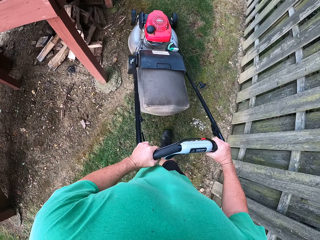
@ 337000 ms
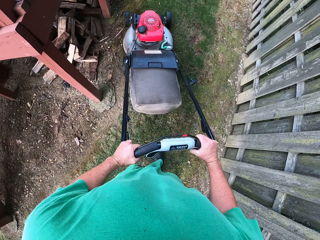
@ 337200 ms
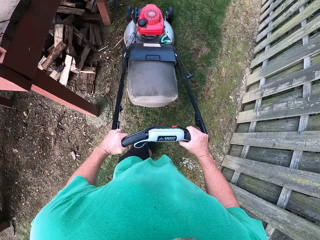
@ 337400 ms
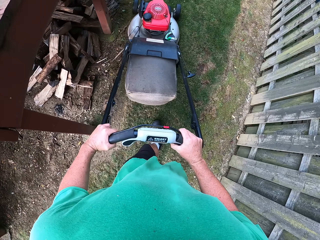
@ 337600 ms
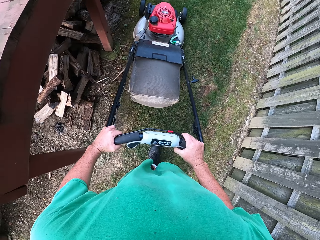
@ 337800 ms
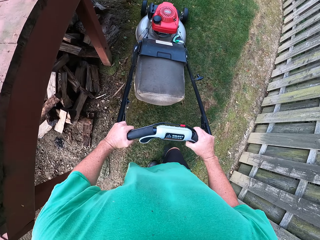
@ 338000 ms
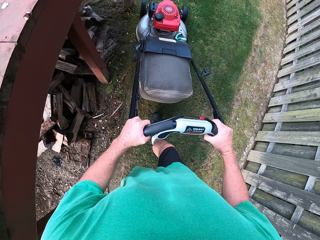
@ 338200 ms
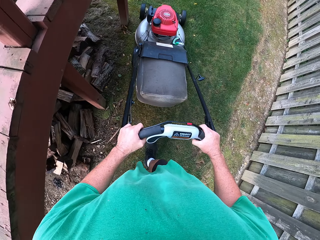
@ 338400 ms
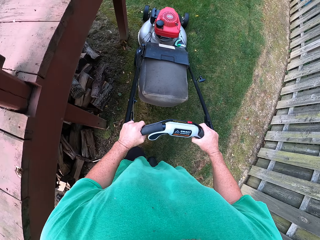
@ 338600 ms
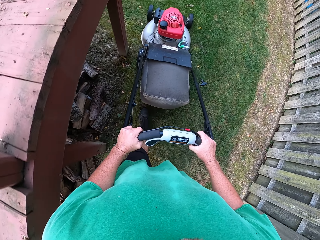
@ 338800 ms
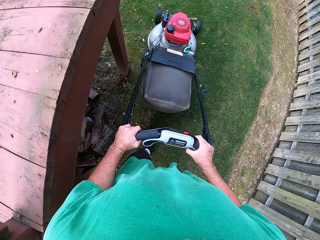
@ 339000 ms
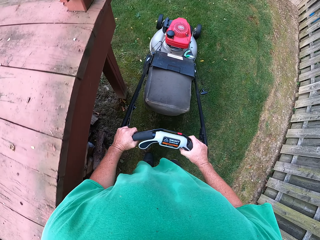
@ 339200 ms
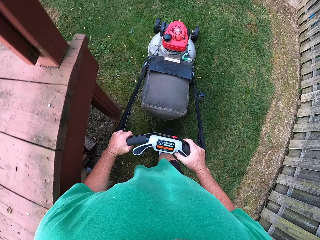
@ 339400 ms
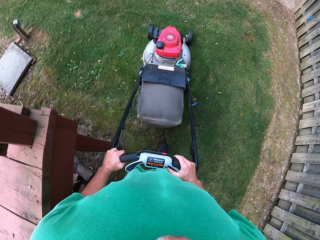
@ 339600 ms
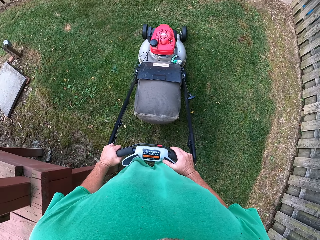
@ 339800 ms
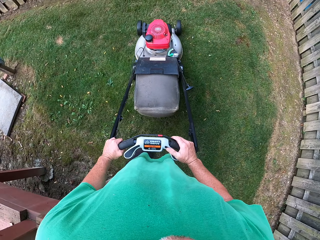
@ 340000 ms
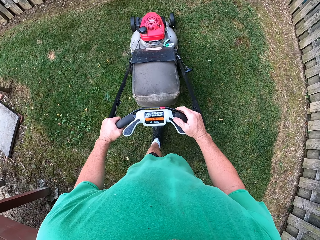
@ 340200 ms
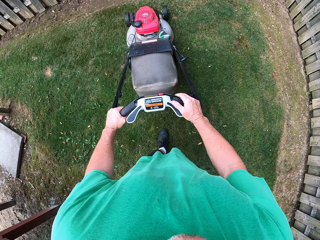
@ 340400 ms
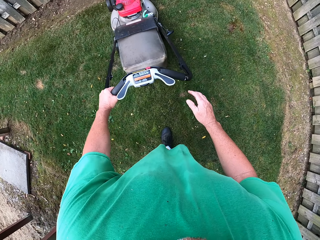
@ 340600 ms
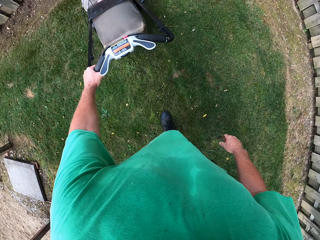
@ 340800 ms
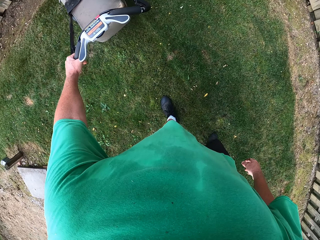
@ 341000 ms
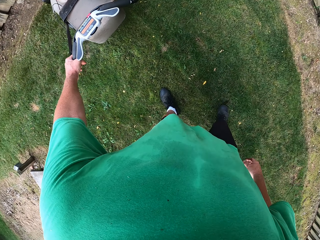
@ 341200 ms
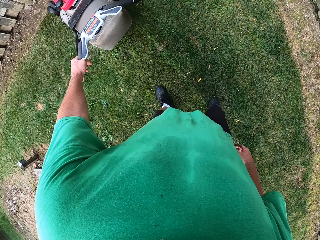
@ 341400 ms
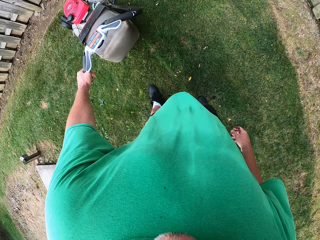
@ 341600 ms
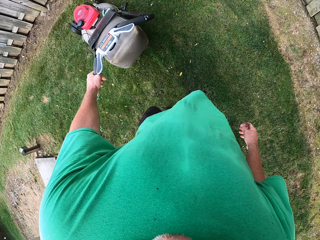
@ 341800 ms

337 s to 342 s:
The camera wearer trims grass with the lawn mower.

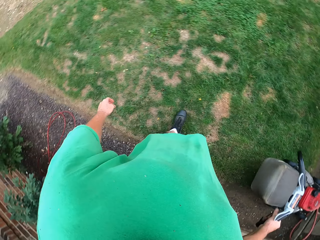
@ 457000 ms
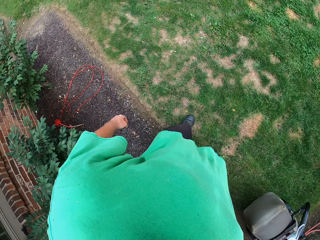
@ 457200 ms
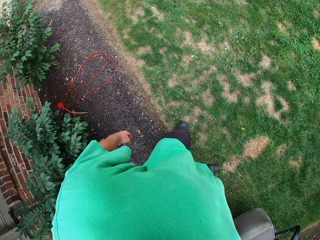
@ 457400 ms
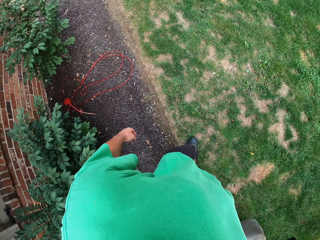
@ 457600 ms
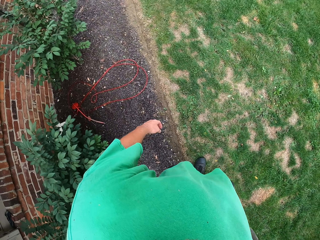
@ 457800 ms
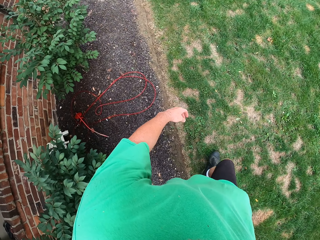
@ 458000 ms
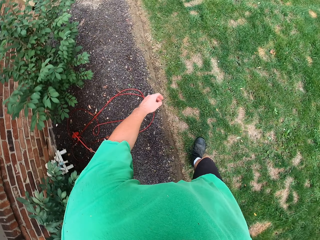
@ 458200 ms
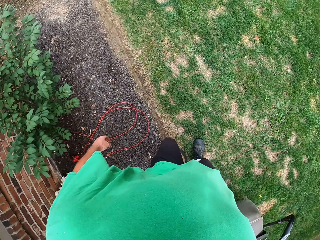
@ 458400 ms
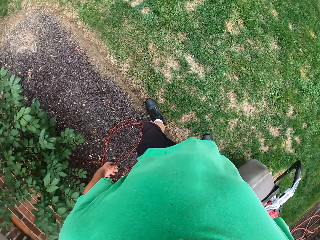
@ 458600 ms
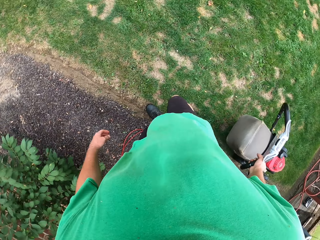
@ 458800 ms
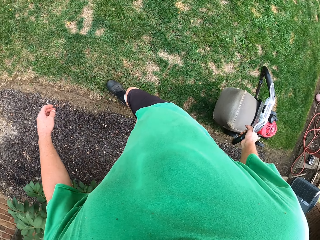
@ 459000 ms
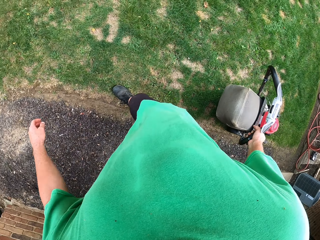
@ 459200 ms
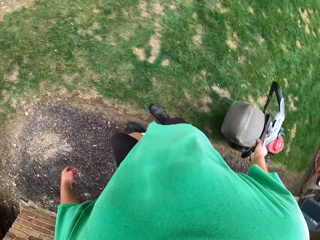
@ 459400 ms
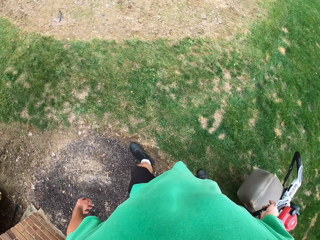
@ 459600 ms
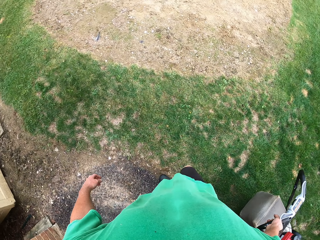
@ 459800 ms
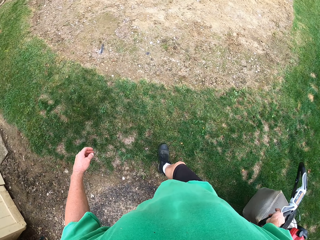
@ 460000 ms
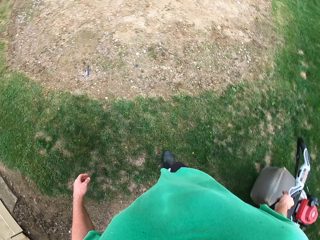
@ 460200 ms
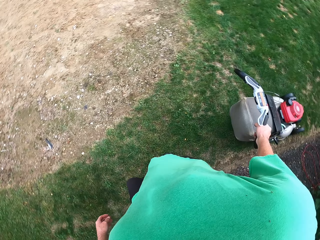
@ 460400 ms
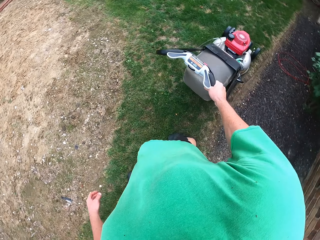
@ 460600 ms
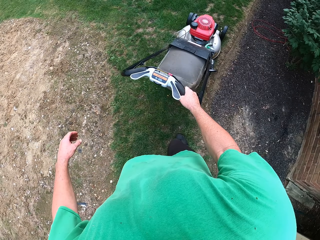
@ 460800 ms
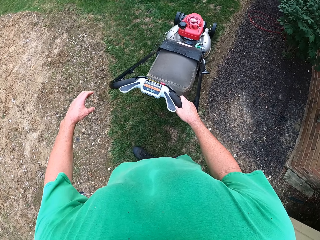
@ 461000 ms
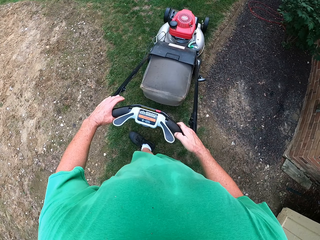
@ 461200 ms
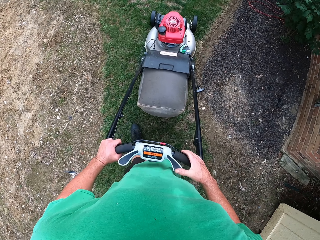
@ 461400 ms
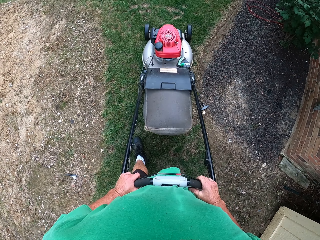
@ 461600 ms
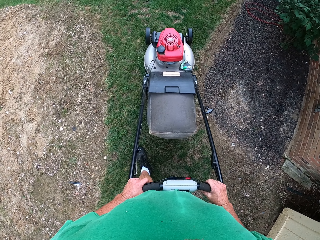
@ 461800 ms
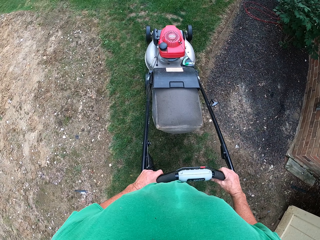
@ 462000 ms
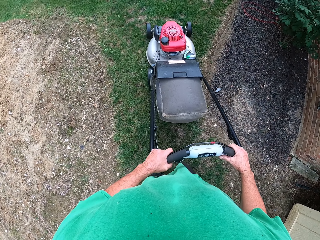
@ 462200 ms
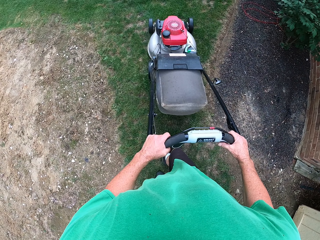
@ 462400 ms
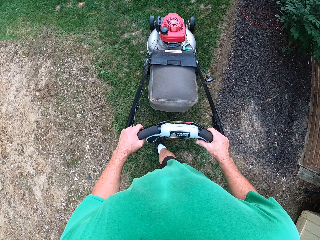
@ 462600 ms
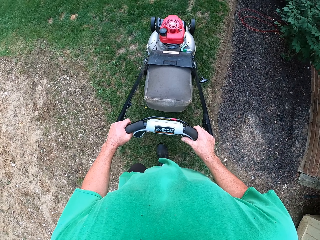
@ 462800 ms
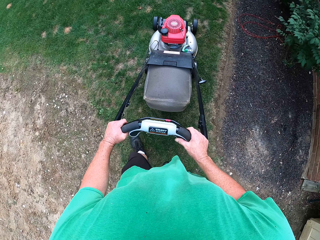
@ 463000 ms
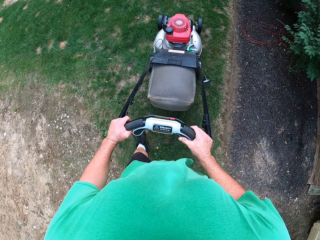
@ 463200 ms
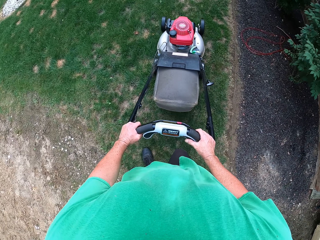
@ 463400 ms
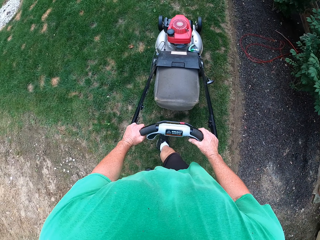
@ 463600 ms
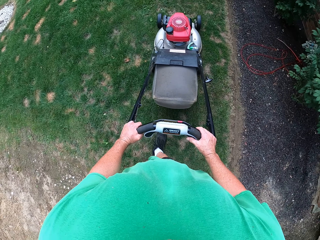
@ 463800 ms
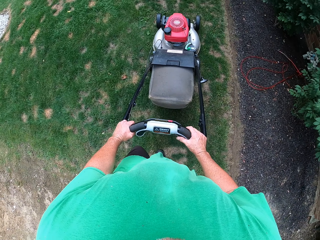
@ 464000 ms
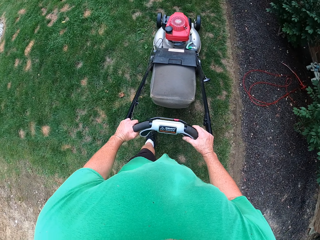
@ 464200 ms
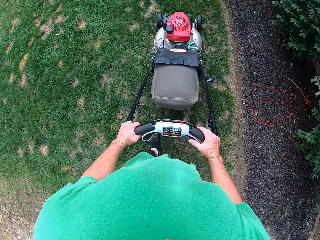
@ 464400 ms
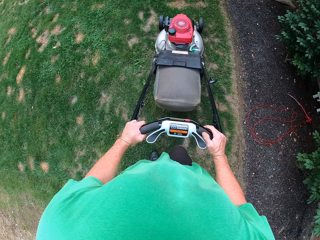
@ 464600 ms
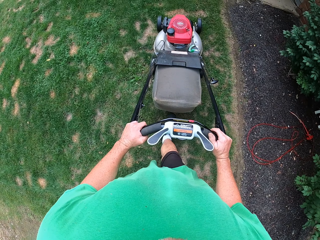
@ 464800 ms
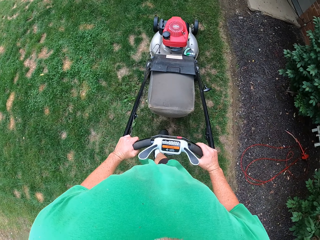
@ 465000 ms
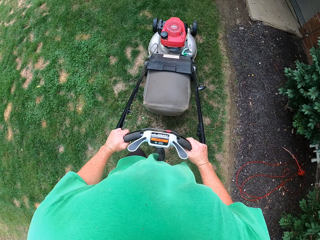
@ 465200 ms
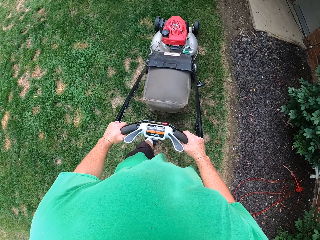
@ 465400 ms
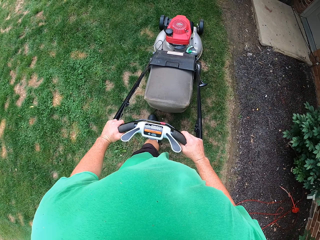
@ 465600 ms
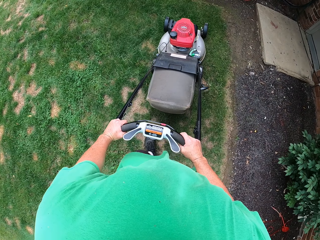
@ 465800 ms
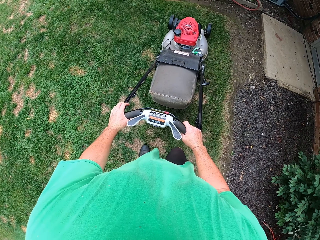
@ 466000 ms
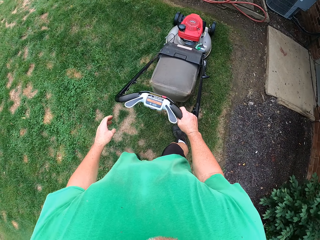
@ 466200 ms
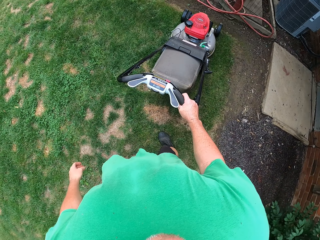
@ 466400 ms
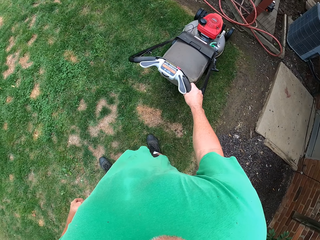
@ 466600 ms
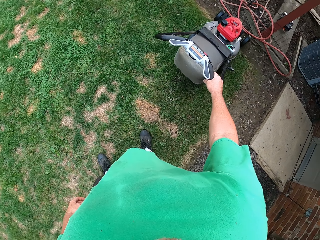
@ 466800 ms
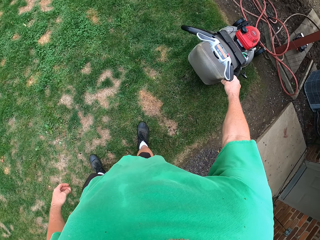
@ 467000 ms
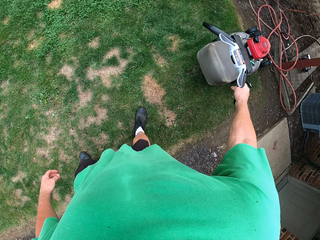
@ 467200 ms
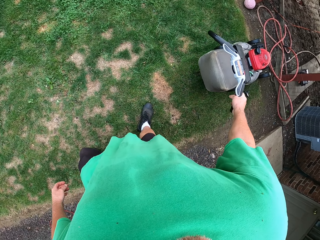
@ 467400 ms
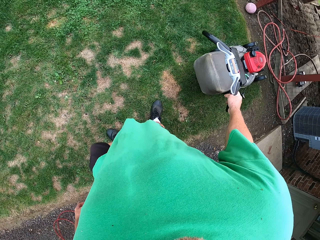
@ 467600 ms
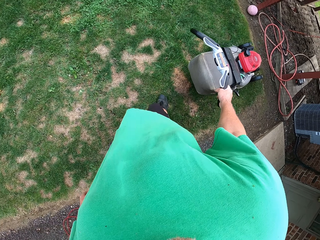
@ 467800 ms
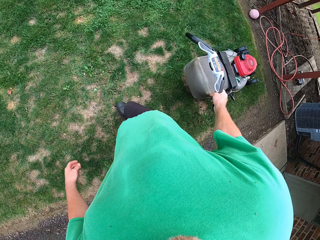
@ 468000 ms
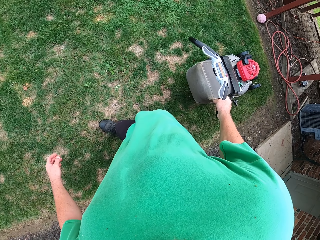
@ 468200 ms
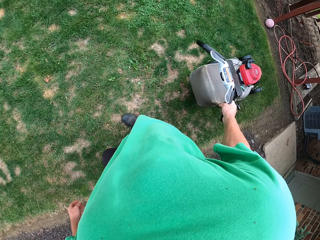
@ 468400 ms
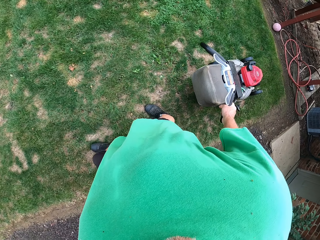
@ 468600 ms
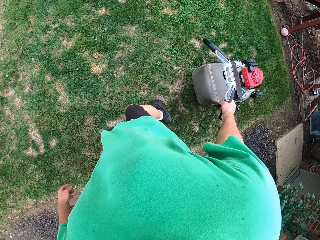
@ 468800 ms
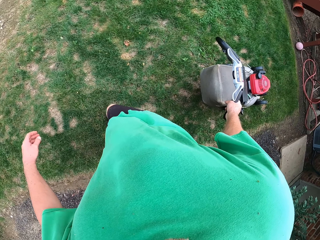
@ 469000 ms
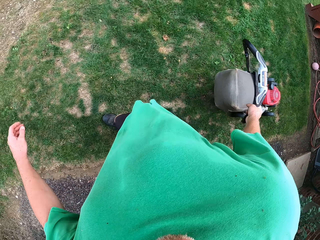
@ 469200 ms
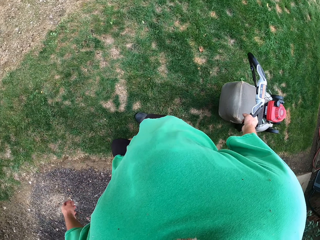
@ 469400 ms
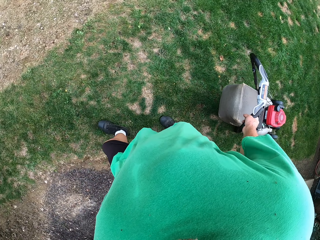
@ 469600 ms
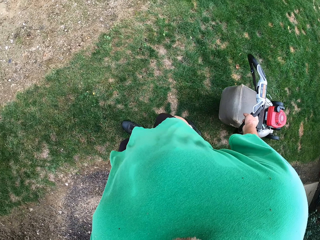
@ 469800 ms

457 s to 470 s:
The camera wearer pulls the lawn mower backways. They trim grass with the lawn mower.

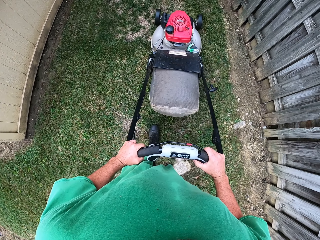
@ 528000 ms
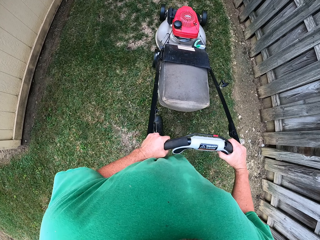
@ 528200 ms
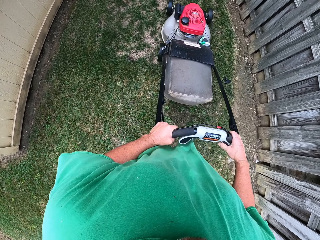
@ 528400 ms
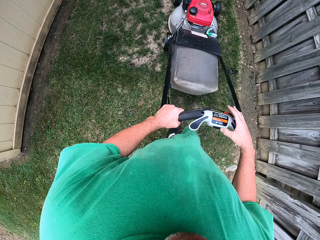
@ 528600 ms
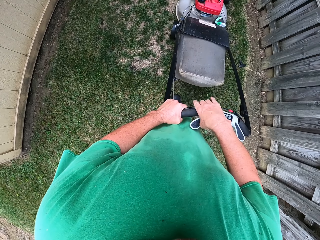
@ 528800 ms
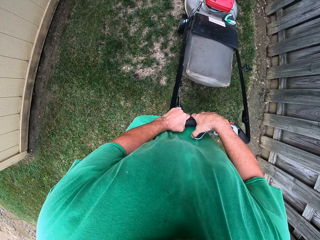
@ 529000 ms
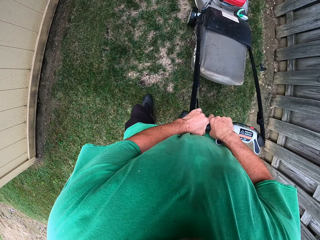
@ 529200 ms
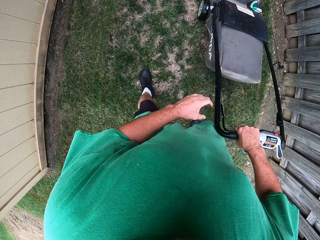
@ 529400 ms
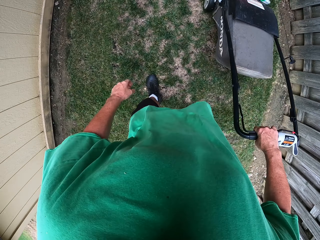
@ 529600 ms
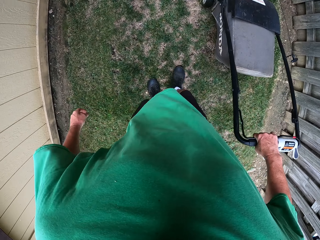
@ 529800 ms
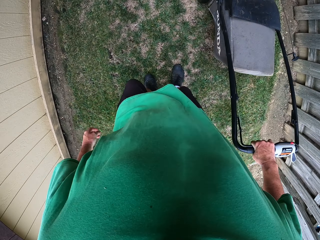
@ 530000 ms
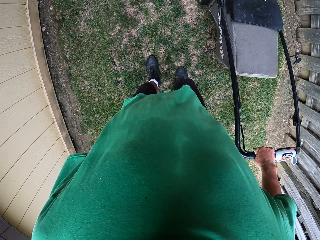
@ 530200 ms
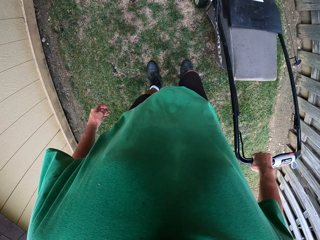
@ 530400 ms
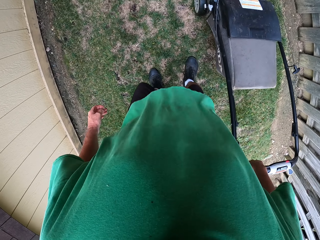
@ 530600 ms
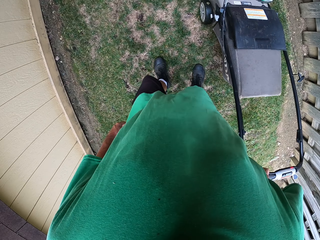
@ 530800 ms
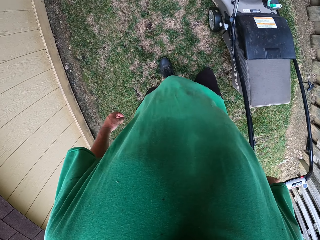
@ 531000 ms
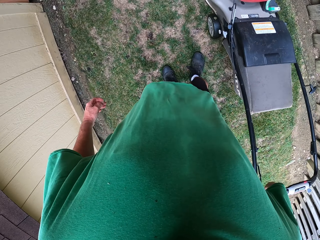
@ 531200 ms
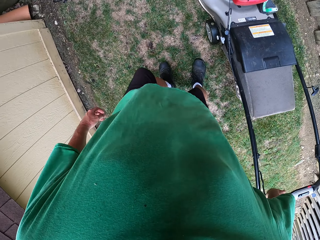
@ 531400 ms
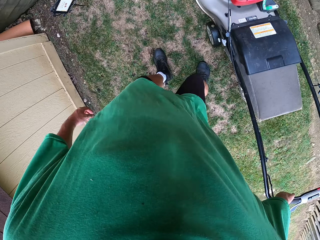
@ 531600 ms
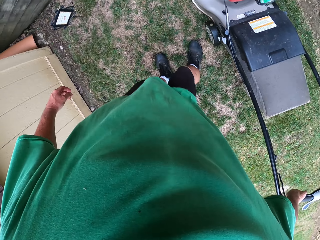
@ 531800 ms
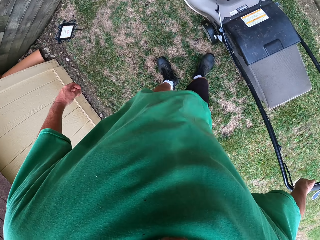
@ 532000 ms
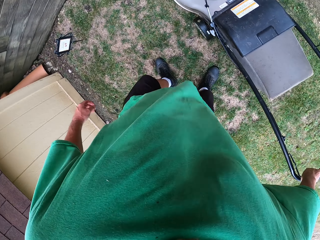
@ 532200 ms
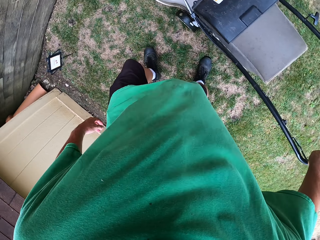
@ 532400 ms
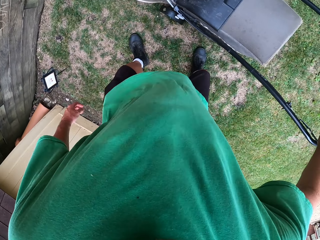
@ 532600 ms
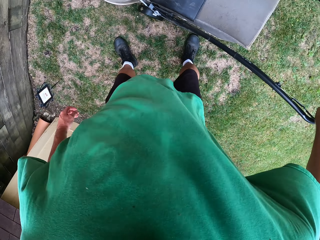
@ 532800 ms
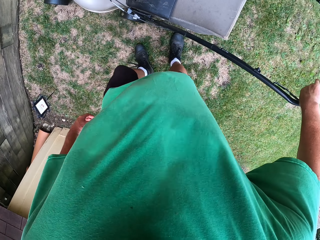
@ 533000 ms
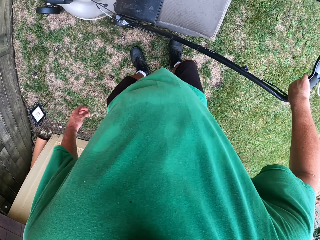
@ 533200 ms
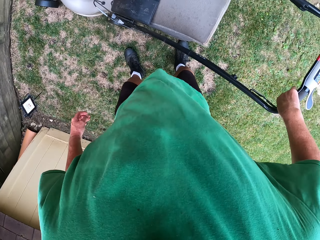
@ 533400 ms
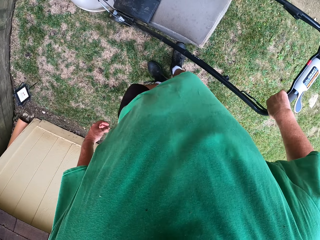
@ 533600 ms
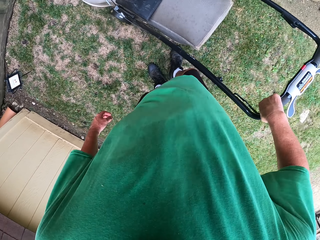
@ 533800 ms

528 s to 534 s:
The camera wearer steps on the grass.
